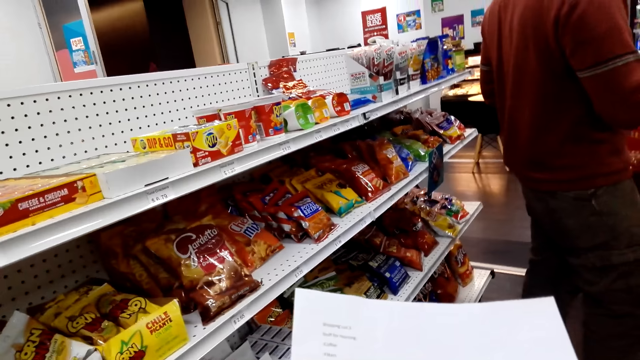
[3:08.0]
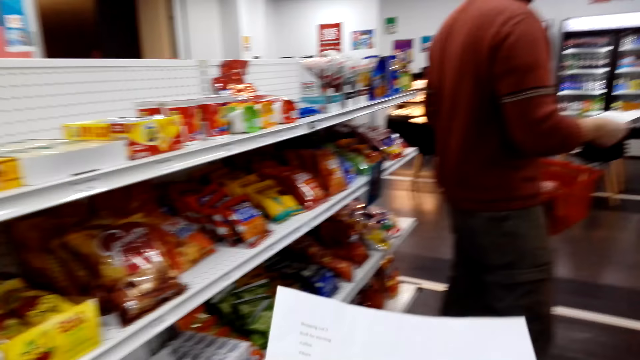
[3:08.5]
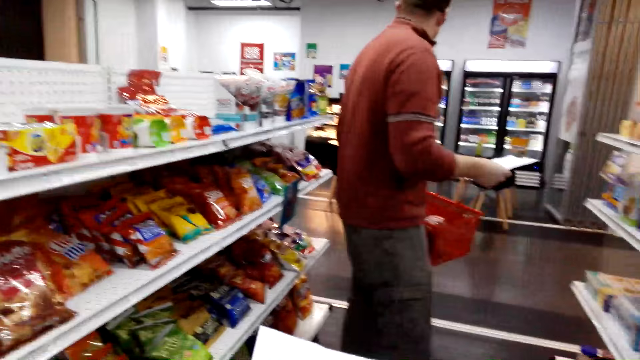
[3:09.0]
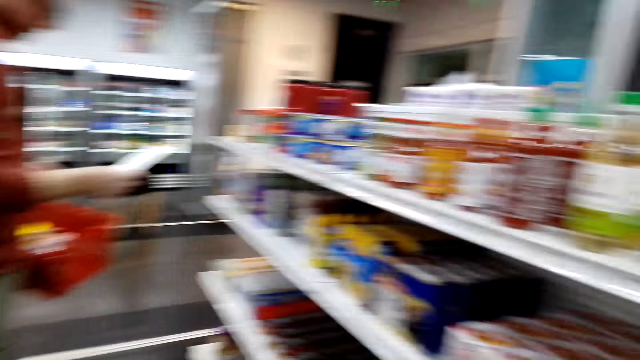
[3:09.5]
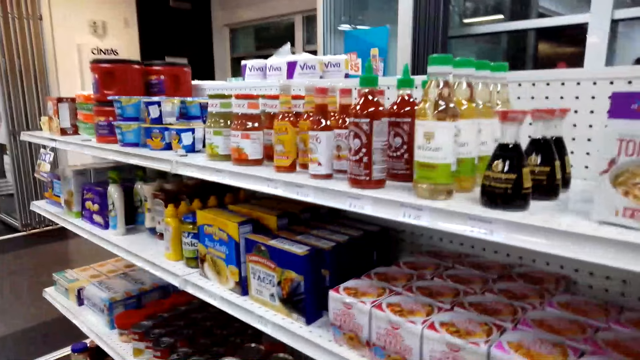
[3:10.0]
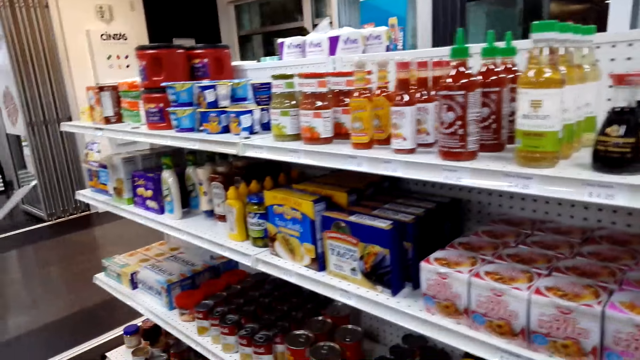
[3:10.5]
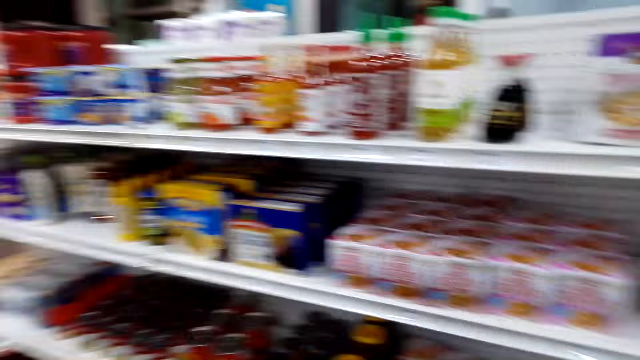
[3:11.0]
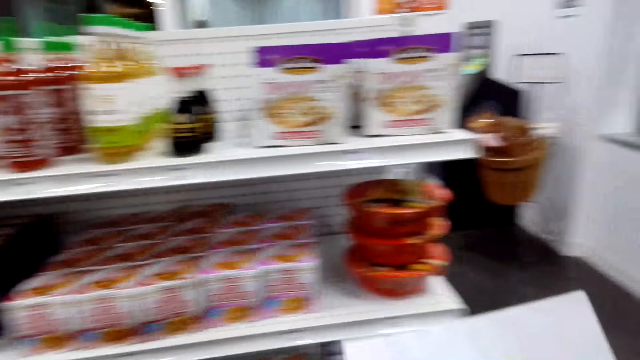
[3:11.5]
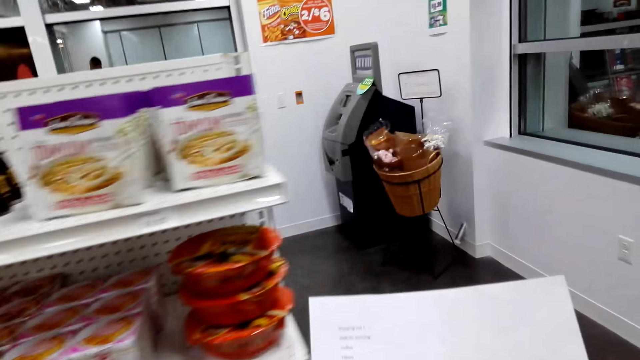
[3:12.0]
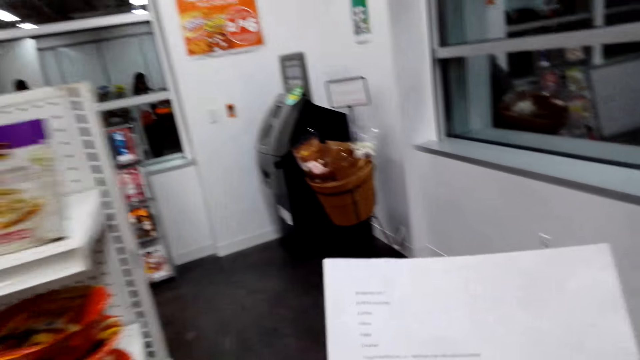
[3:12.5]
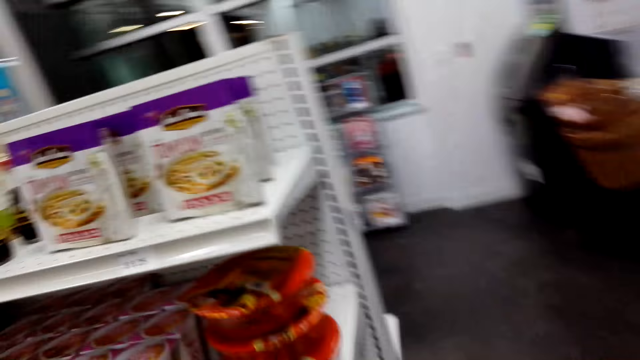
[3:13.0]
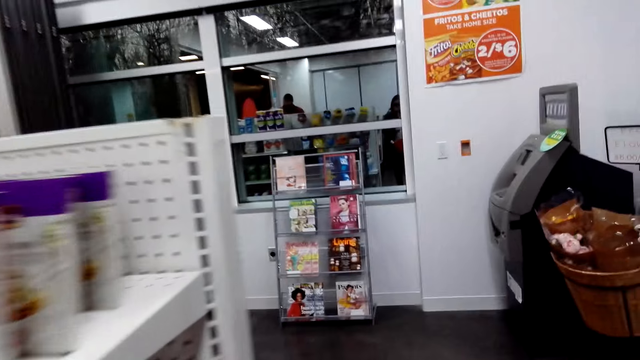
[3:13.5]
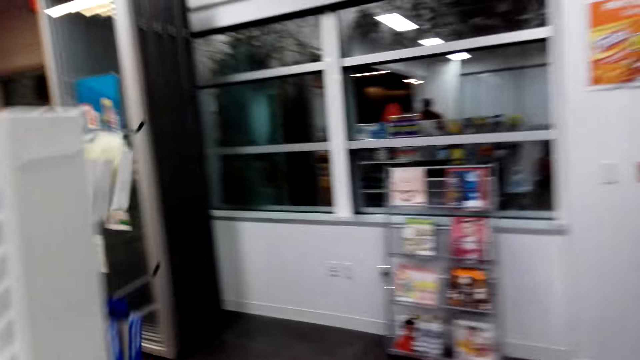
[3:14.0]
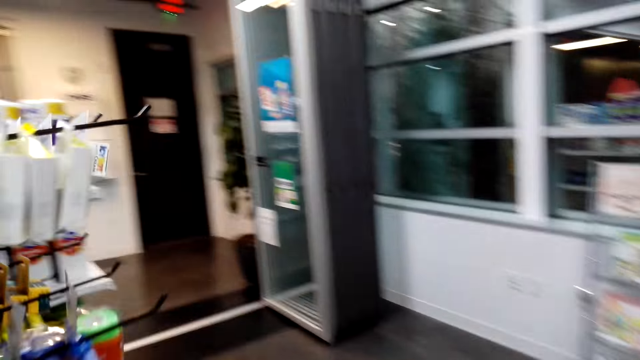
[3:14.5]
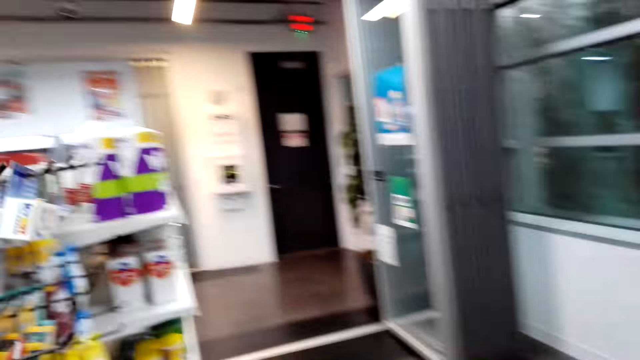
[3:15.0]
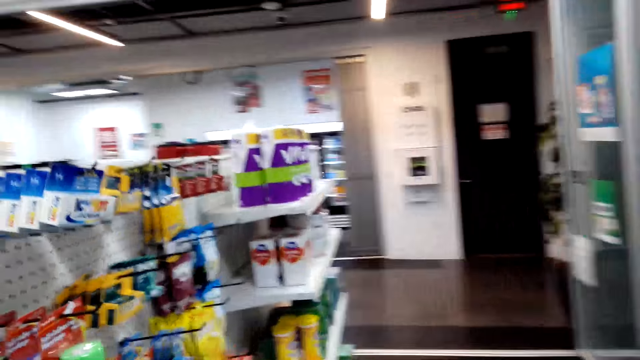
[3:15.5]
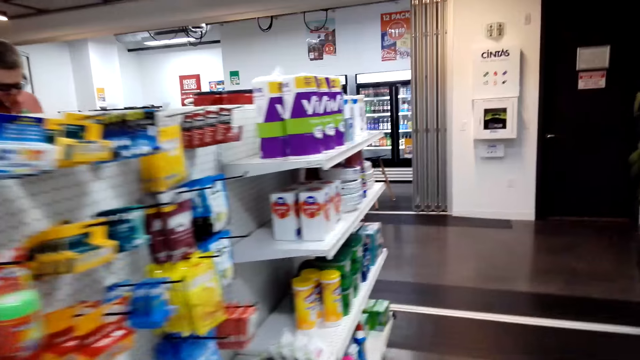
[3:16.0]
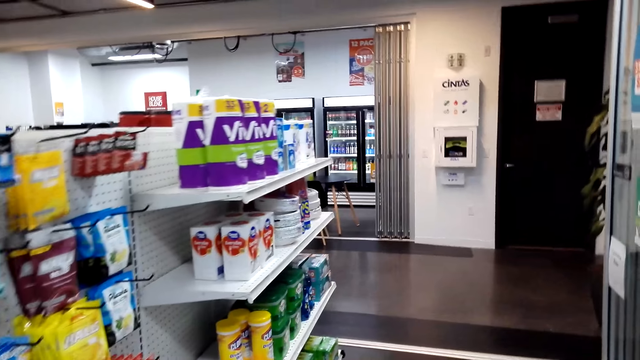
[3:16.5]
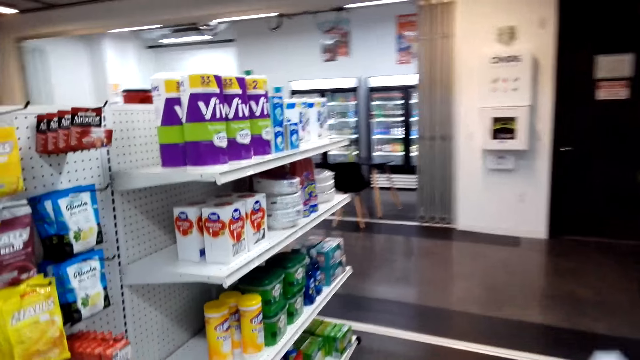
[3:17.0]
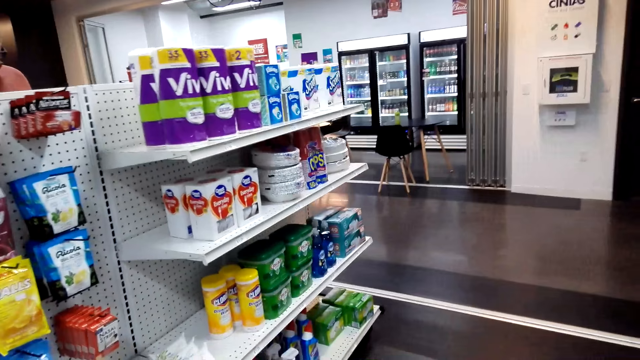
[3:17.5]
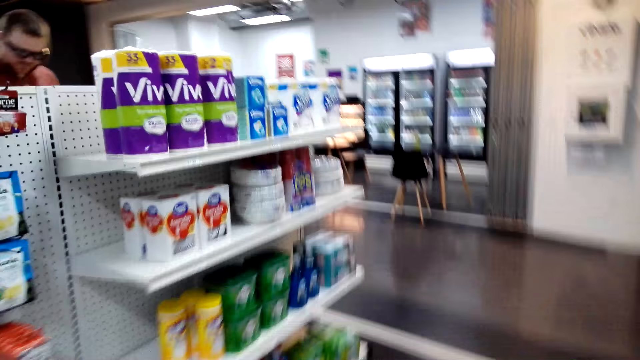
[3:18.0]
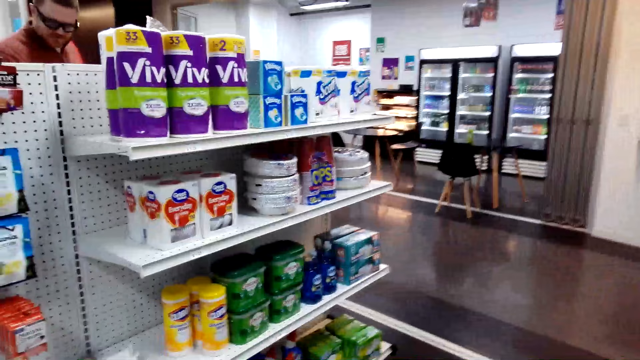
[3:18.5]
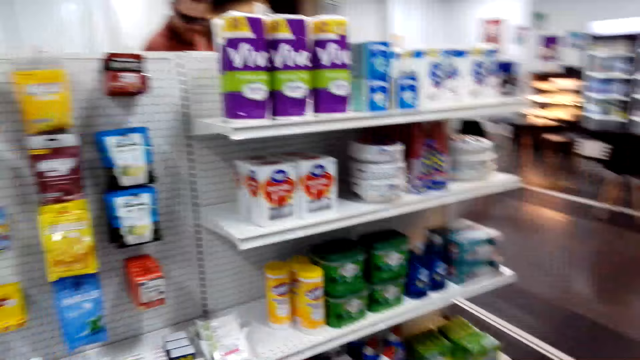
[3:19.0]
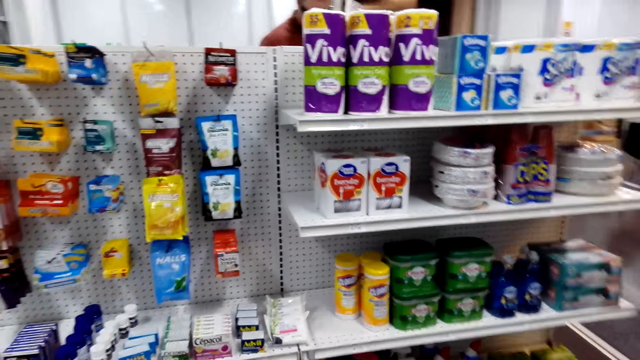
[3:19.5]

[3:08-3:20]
The camera wearer looks around. They read the paper. They walk along the shopping area.

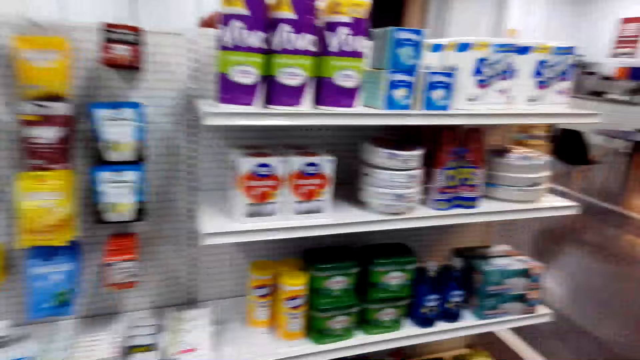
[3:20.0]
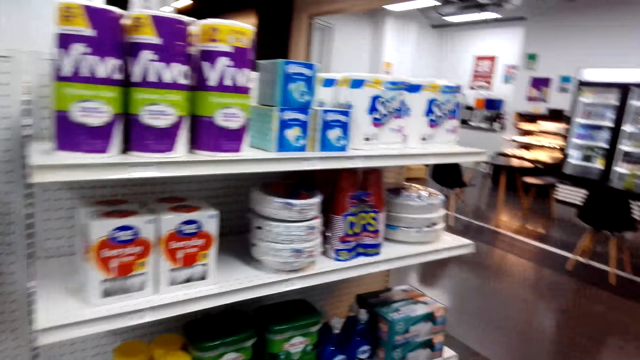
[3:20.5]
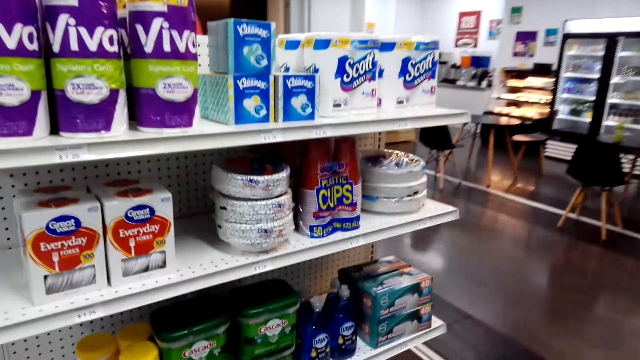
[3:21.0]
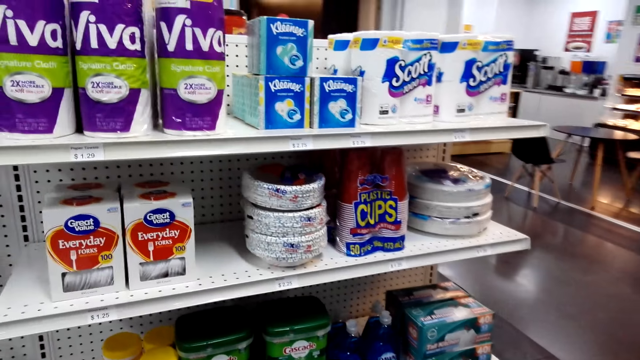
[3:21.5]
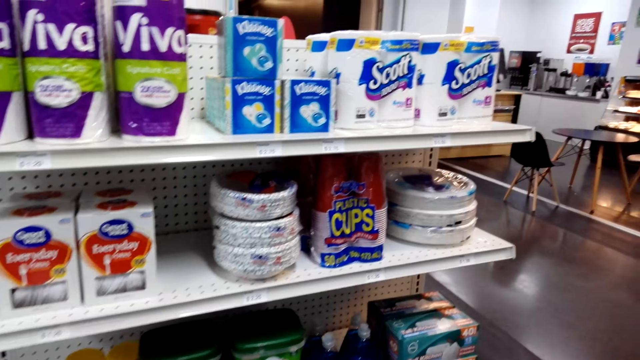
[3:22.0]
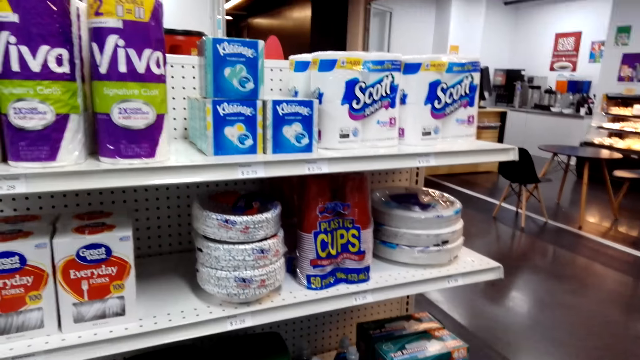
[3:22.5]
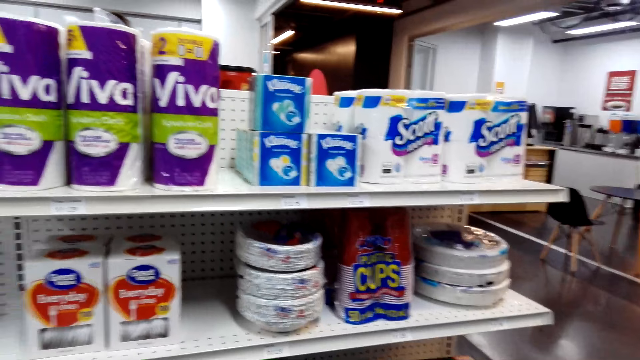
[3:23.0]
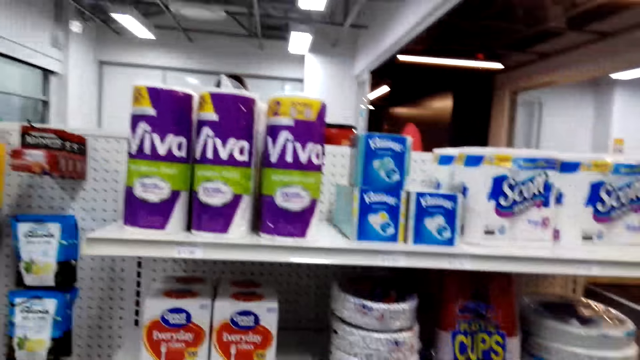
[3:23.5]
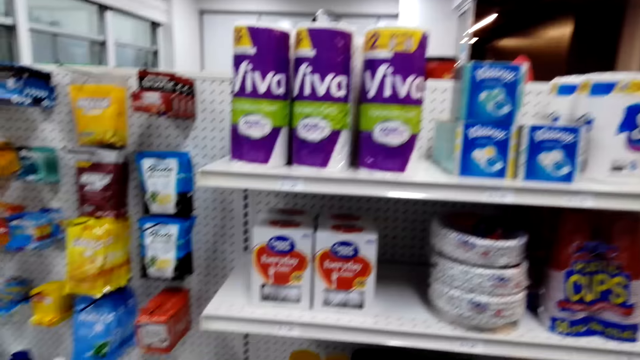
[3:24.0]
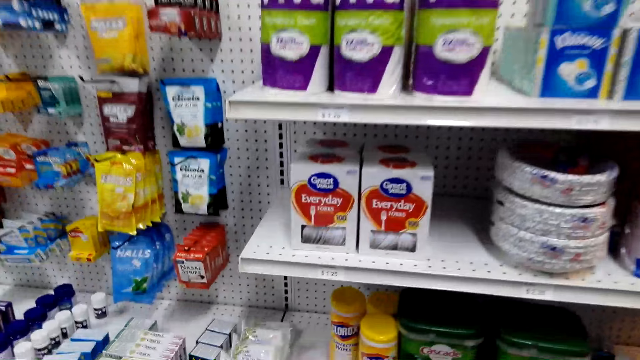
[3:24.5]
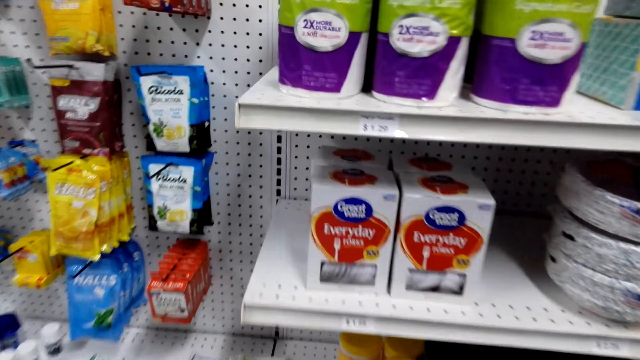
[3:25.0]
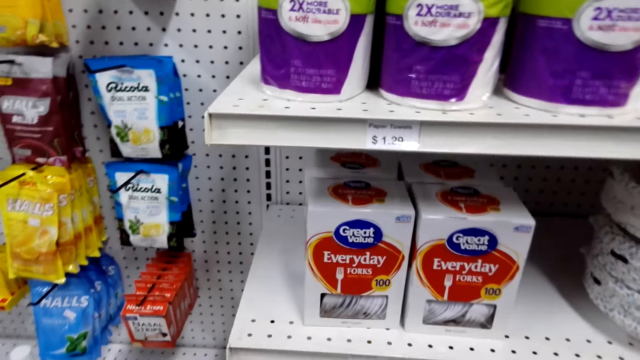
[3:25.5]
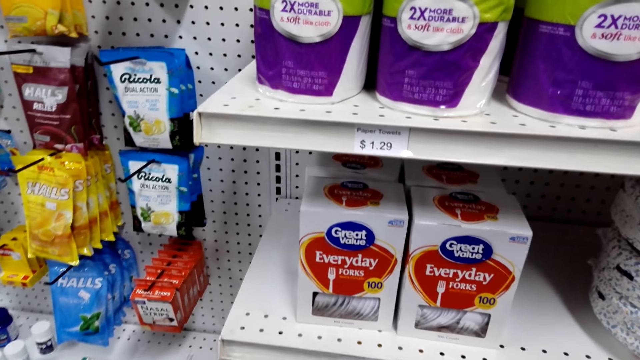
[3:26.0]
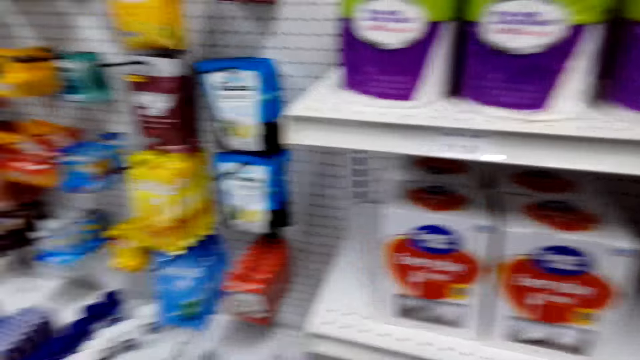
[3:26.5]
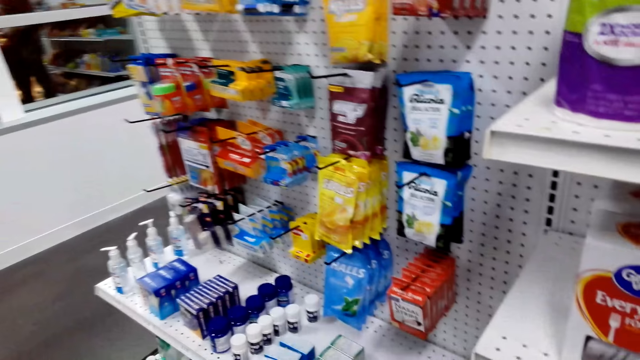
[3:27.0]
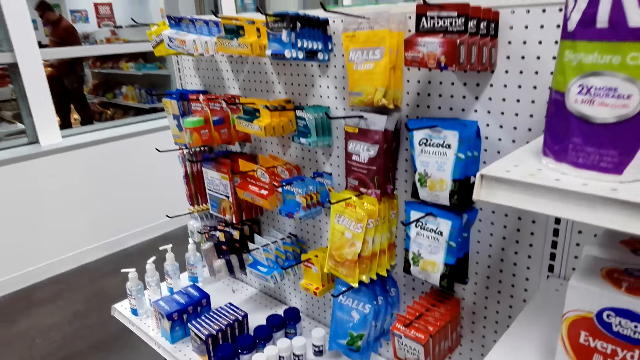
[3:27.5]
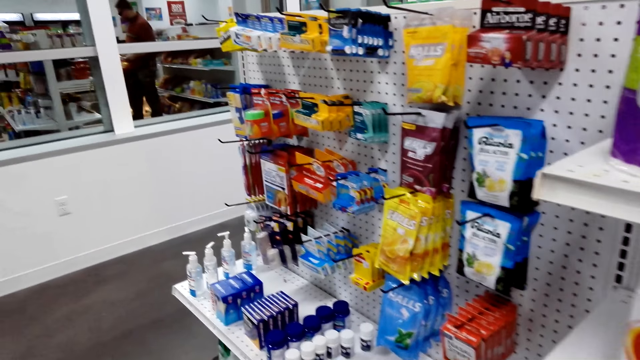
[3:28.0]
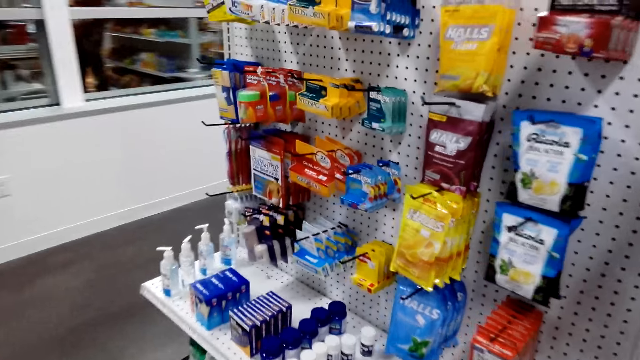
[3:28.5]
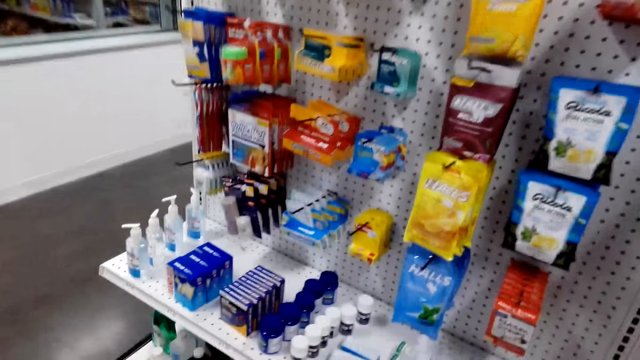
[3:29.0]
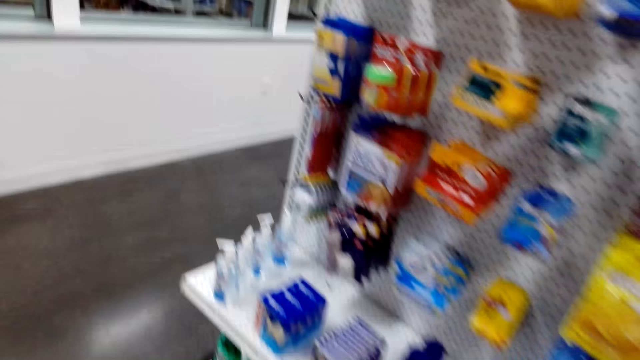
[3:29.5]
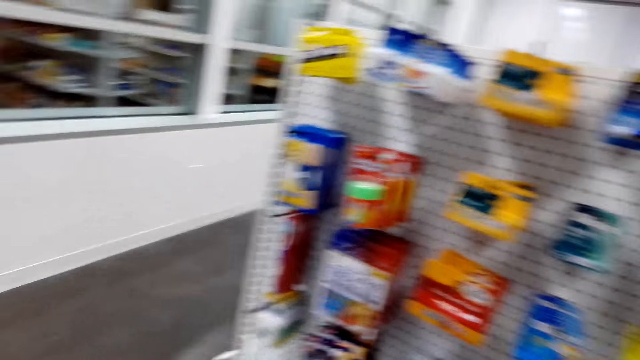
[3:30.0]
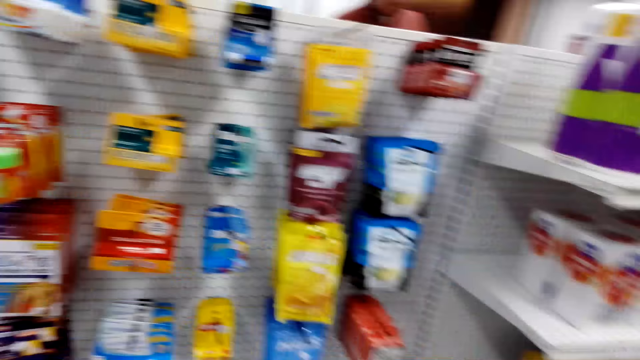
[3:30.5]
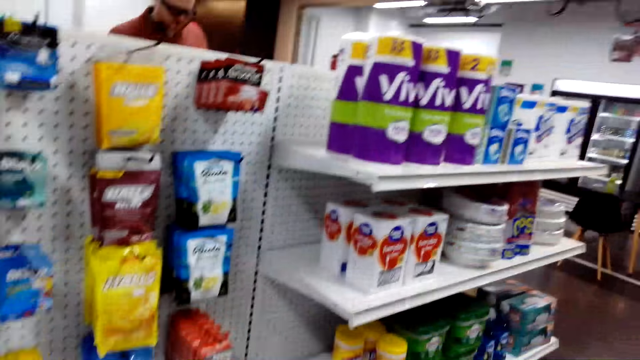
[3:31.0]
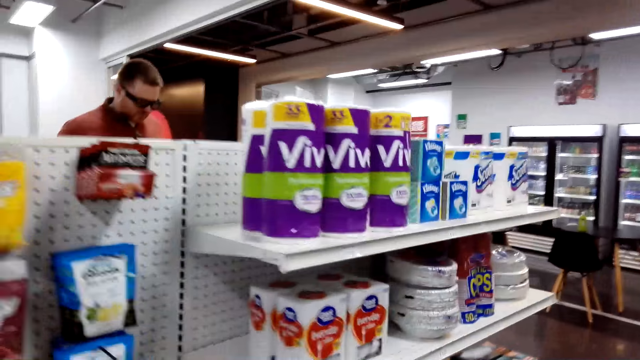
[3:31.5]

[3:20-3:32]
The camera wearer looks around.
